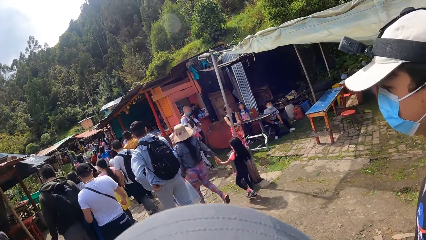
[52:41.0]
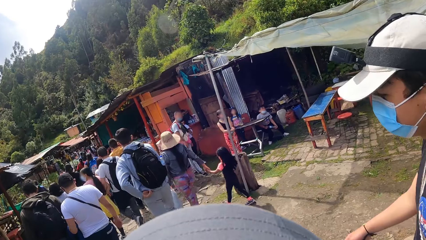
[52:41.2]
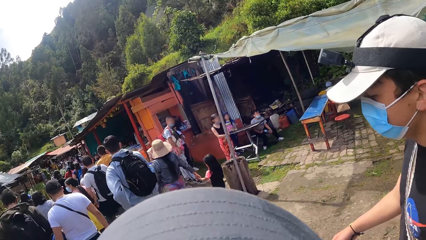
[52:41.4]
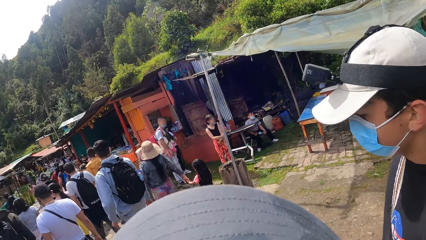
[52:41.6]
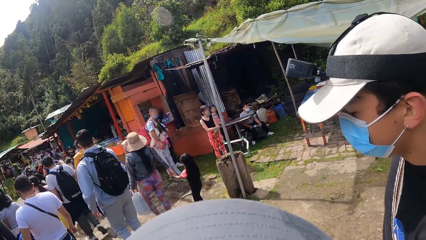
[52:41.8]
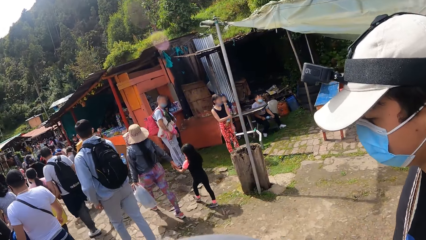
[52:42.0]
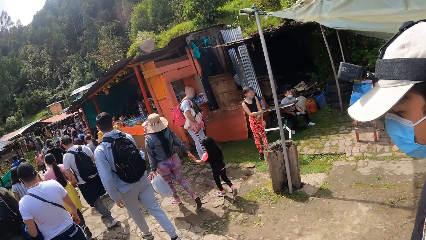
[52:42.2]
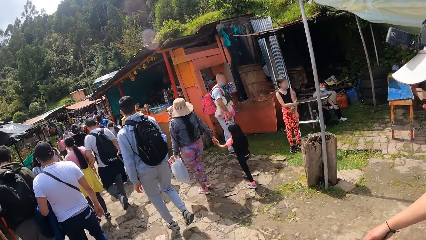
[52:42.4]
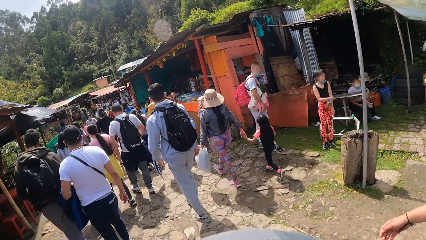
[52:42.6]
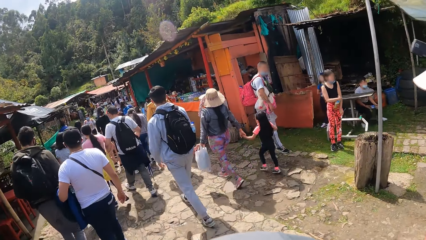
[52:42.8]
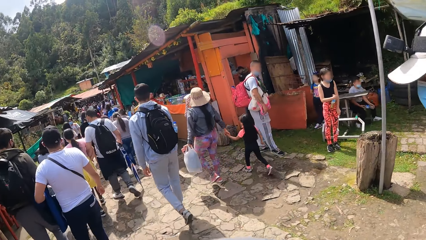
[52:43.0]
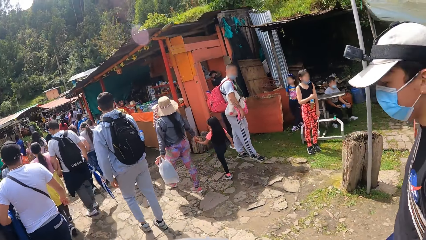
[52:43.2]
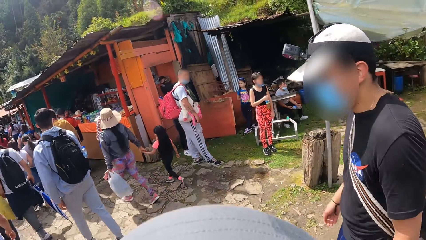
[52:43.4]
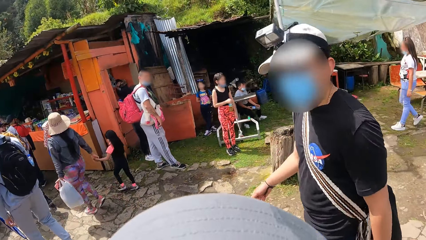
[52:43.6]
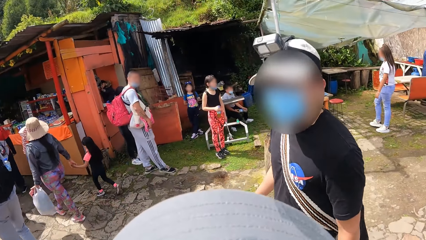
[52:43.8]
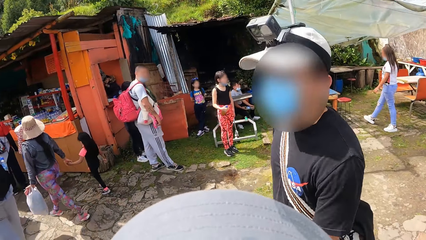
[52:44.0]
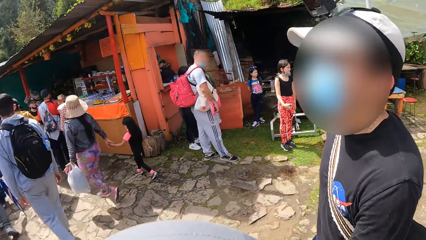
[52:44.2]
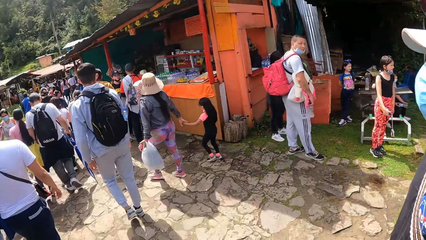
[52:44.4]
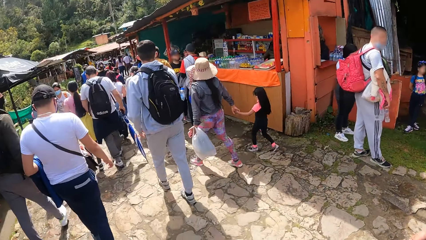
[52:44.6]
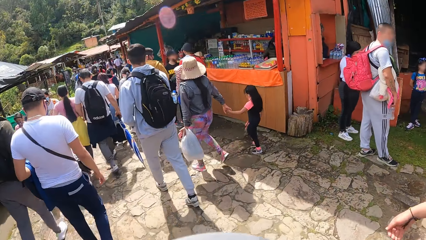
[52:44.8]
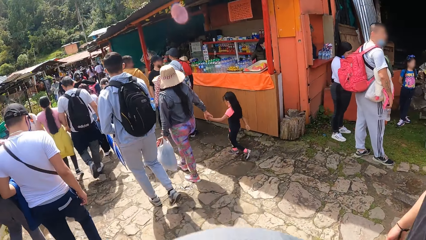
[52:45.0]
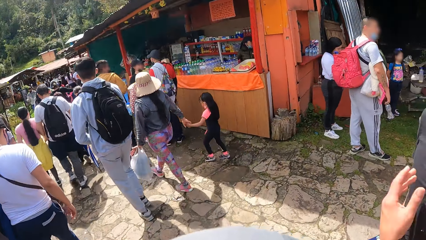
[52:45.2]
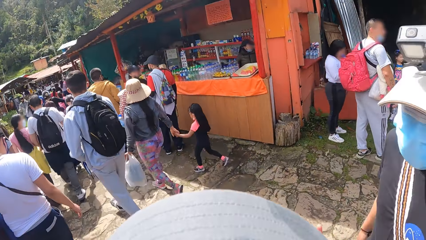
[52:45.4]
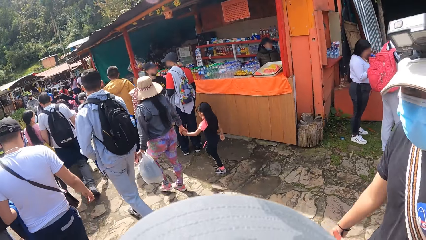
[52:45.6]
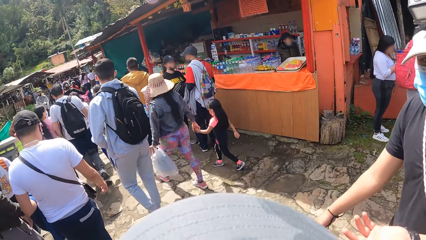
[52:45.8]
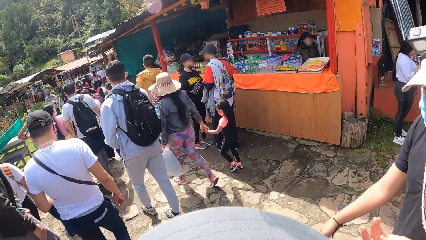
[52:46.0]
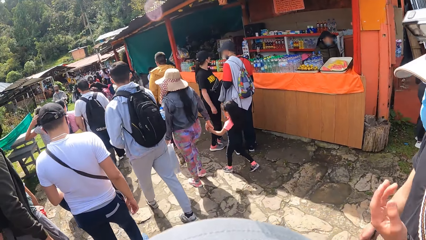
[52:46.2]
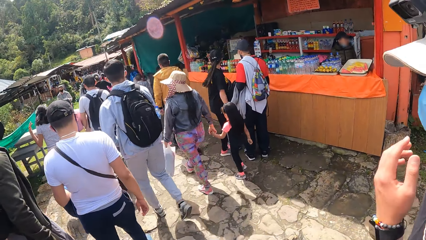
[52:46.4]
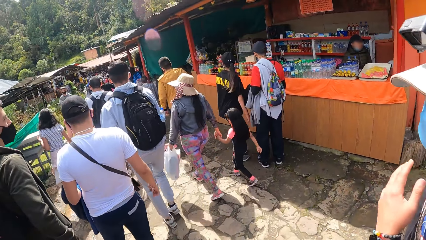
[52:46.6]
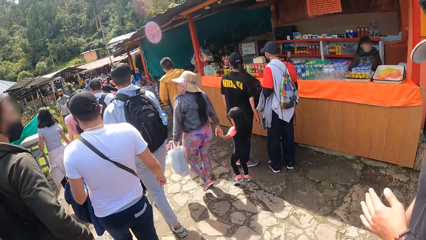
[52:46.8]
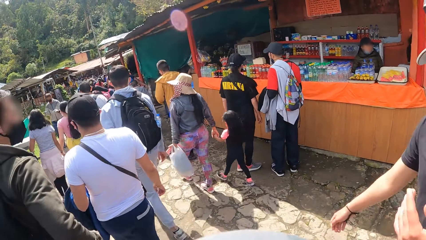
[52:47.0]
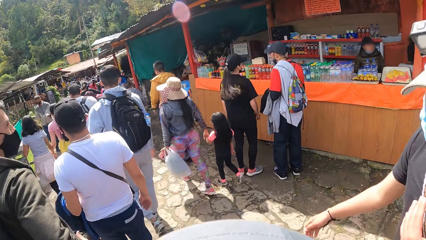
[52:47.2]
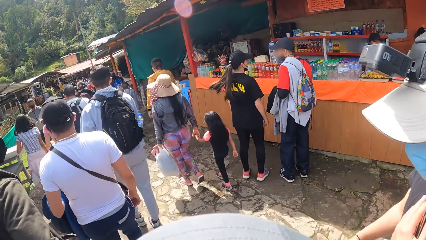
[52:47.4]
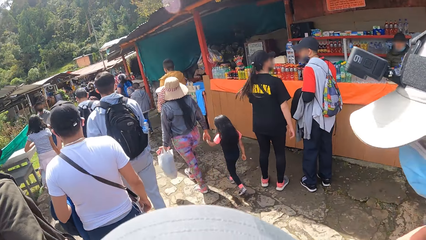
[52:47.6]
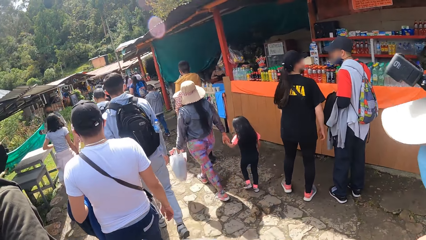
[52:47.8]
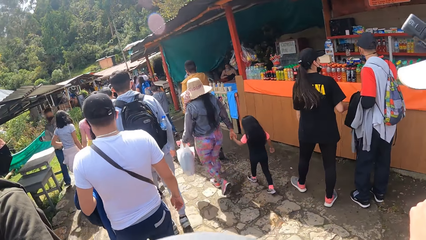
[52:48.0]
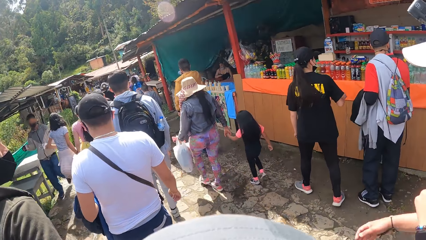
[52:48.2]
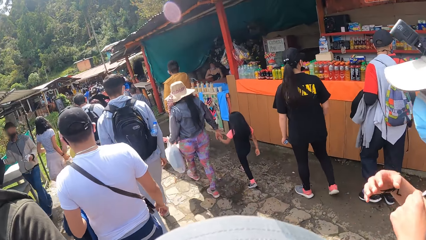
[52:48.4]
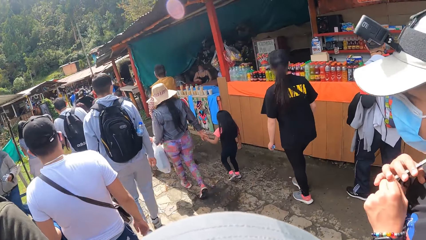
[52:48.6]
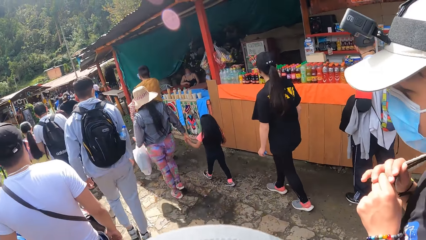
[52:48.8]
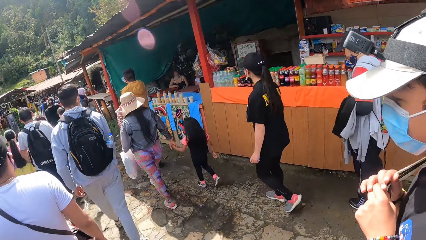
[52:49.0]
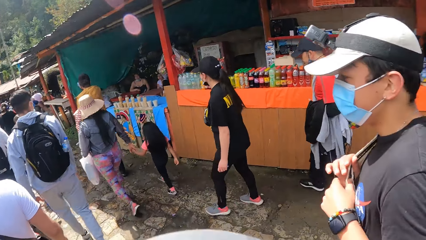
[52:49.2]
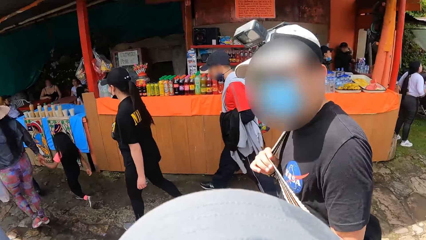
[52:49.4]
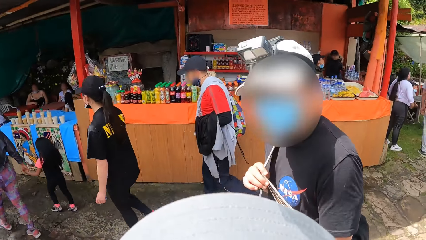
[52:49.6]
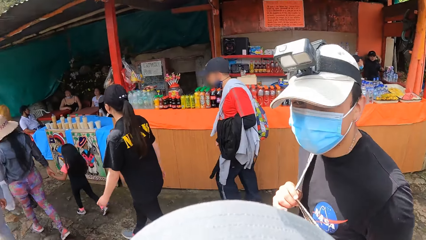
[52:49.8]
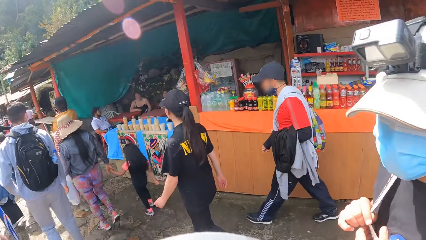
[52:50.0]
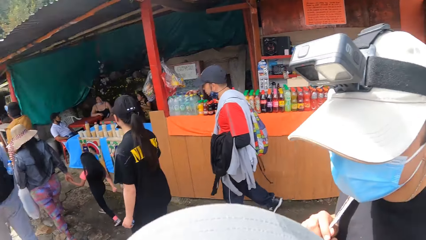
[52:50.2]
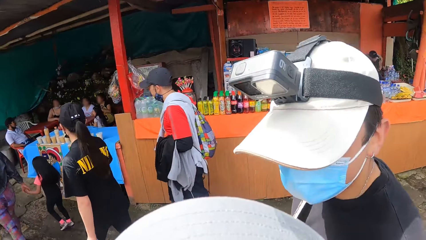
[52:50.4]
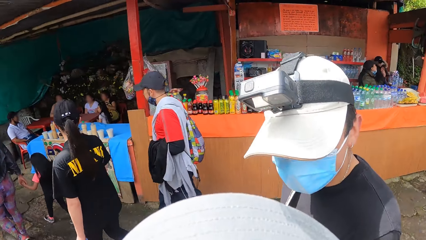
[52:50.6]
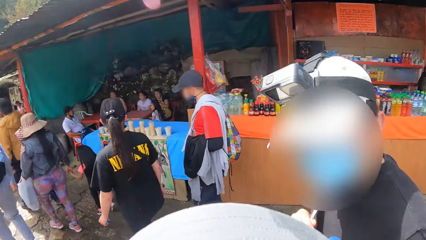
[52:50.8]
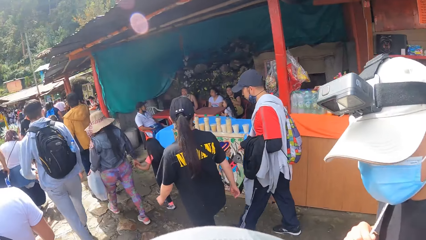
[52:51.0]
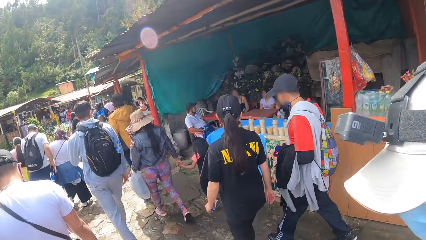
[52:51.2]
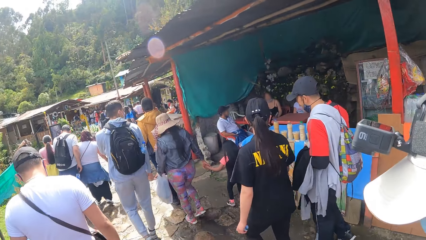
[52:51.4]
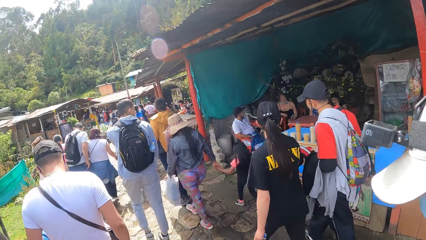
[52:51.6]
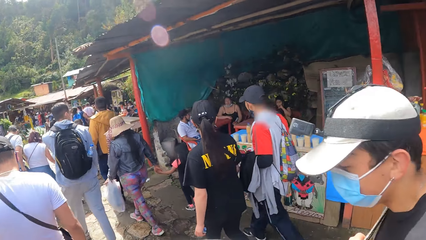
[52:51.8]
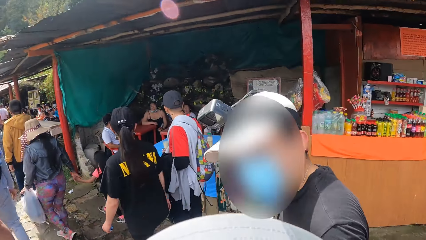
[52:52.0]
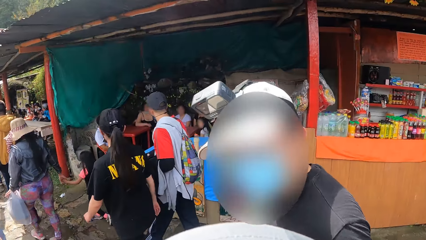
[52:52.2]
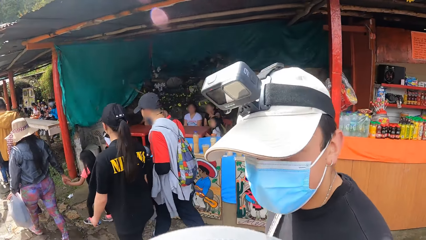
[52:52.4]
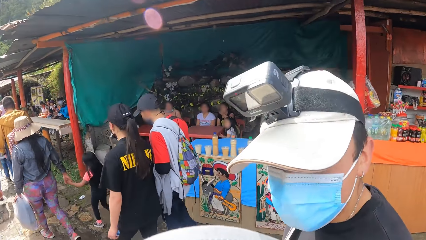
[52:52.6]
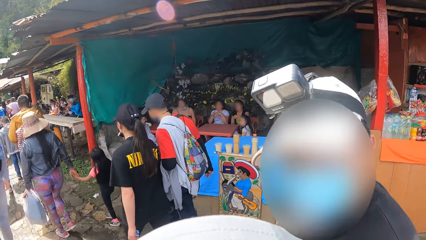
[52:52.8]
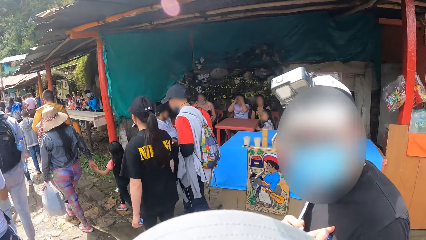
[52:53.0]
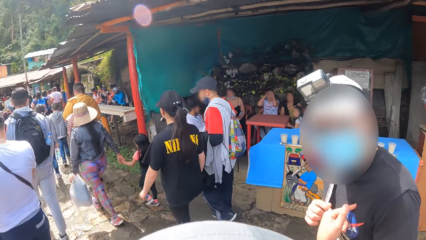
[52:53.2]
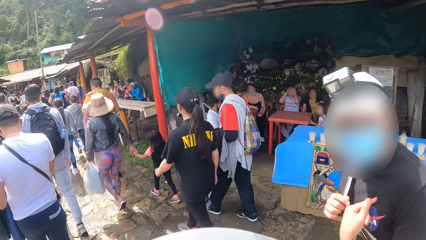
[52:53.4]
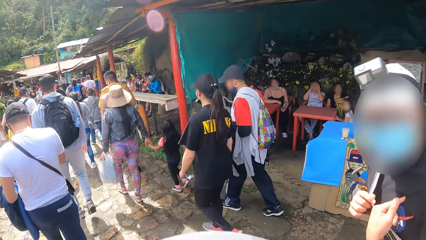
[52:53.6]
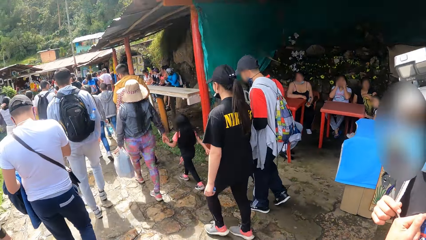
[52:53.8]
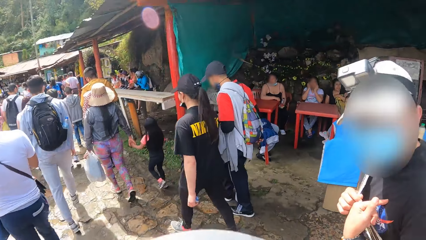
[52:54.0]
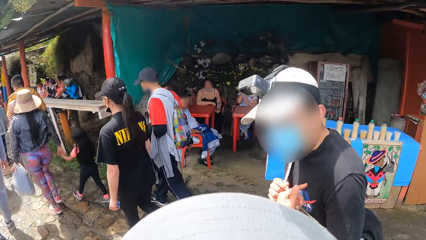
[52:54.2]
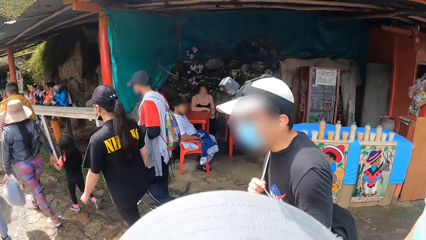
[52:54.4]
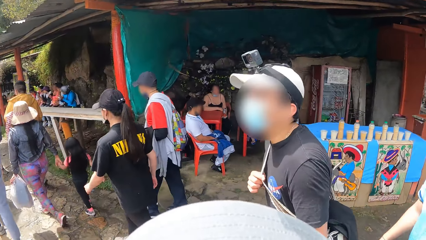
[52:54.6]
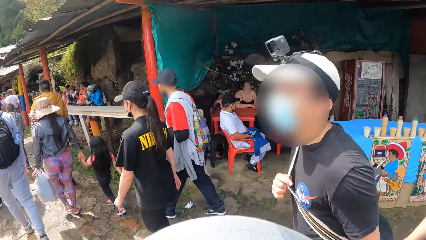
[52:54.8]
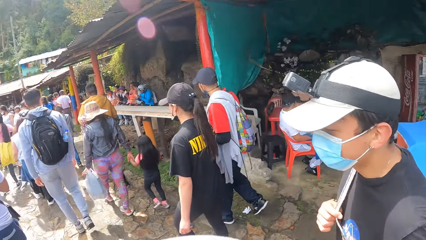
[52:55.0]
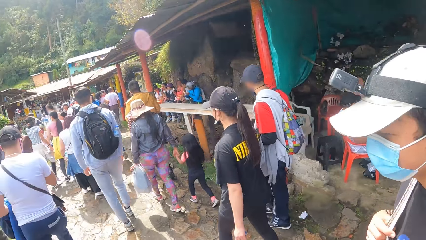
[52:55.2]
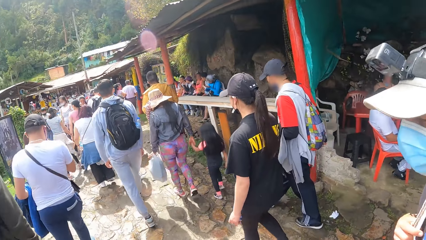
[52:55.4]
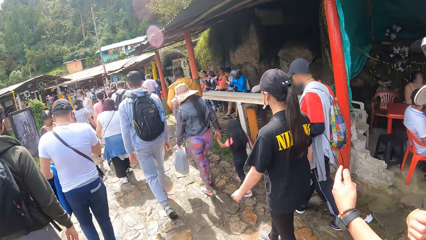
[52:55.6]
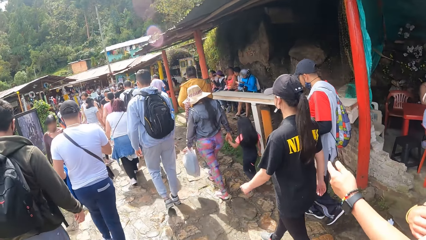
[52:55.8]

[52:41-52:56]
The camera wearer interacts with the man. They walk with the man. The man holds the handle to the bag with both hands.
